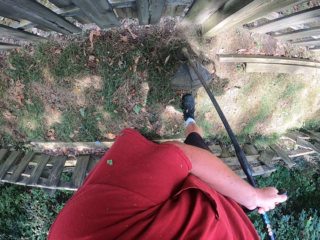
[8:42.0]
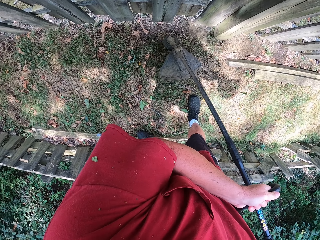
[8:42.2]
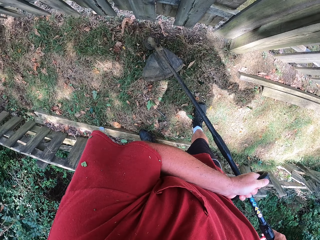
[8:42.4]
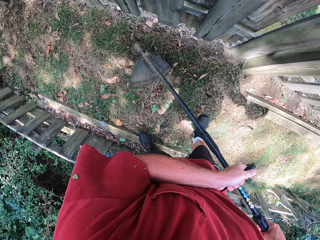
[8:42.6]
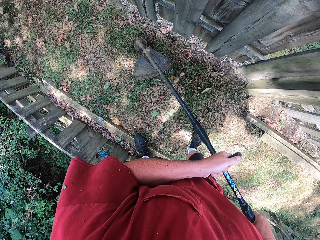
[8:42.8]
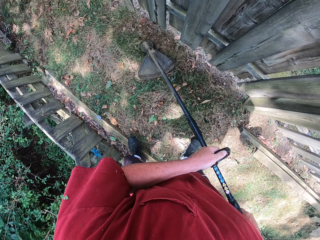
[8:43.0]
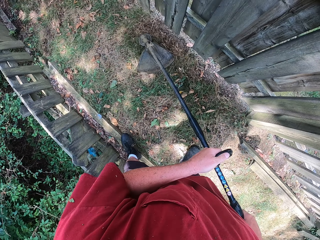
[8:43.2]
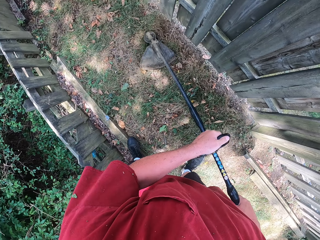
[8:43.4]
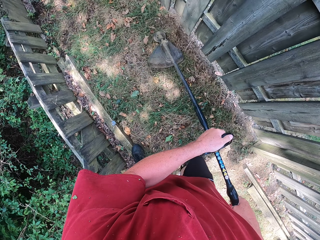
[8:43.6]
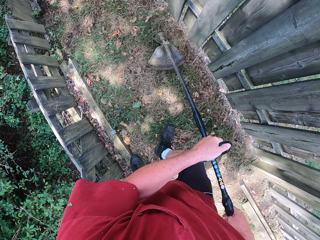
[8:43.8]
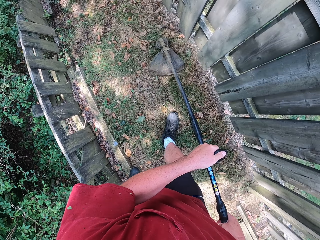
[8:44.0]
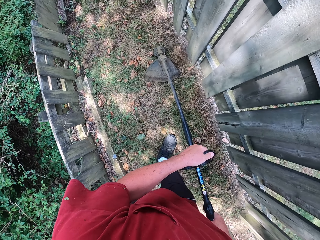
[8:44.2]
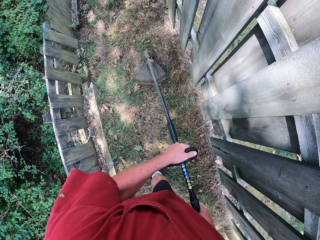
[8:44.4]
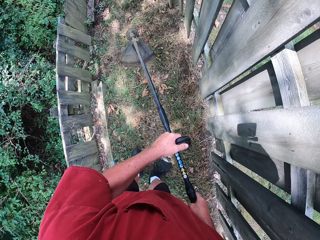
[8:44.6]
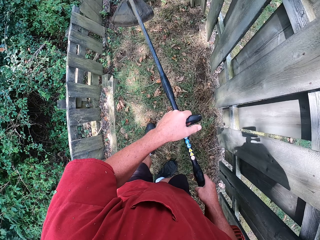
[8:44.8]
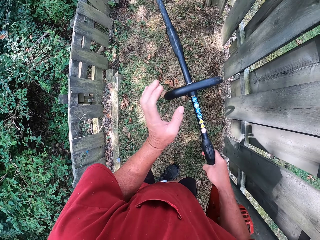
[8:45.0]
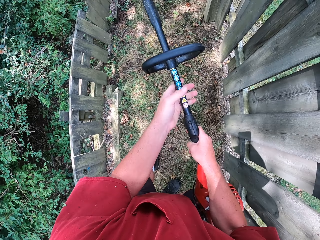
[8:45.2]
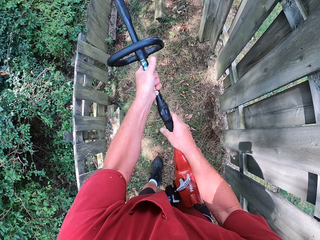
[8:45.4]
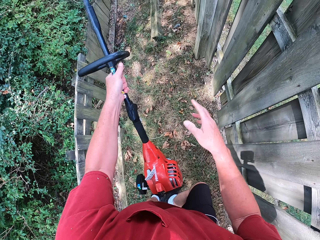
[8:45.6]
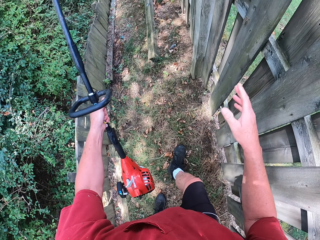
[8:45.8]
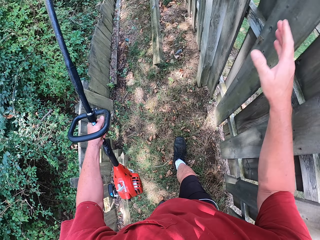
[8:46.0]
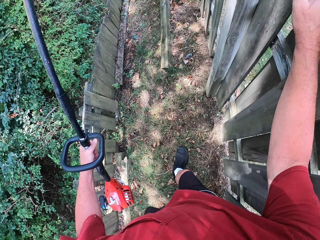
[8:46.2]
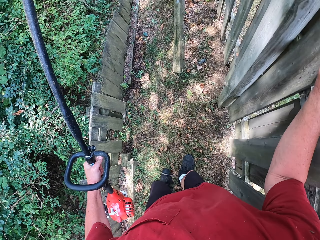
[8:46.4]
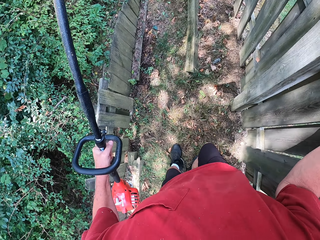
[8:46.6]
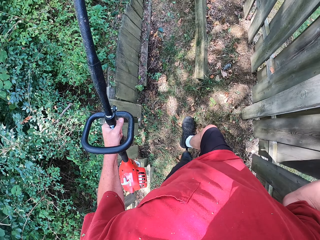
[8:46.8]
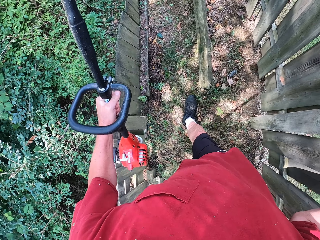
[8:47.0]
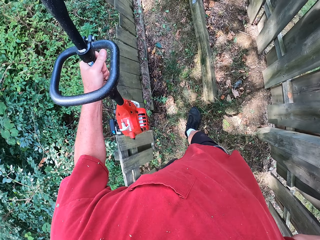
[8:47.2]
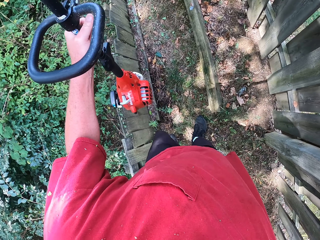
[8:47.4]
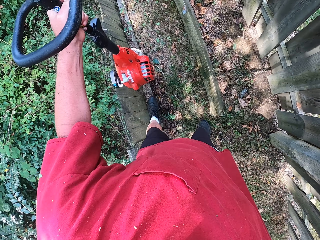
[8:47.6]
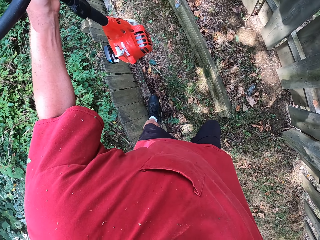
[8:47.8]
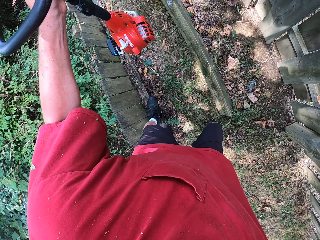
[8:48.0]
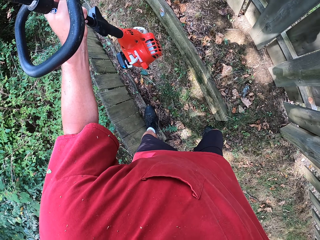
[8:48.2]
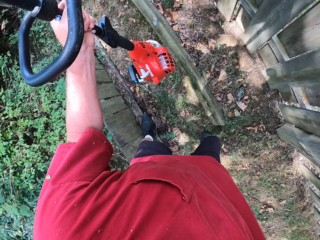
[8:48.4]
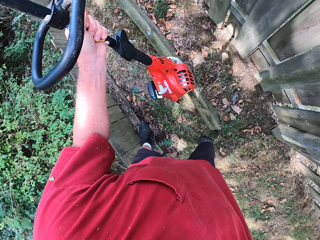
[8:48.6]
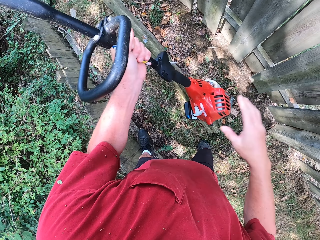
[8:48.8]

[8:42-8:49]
The camera wearer cuts some ground shrubs with a brush cutter. They move the brush cutter. They move the right hand from the brush cutter. They hold the wooden fence with the right hand. They walk carrying the brush cutter.

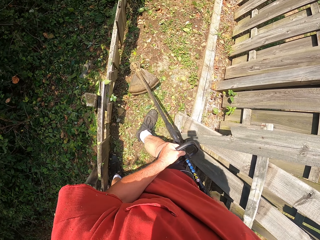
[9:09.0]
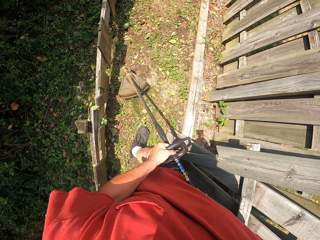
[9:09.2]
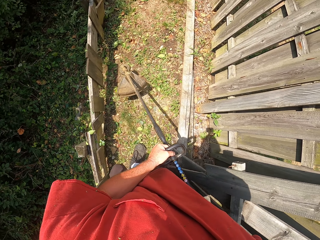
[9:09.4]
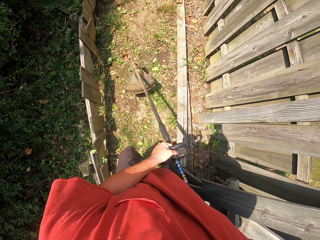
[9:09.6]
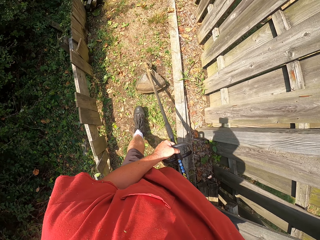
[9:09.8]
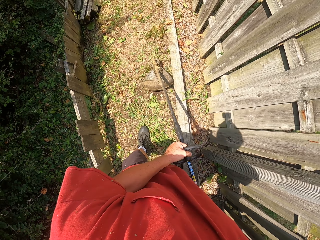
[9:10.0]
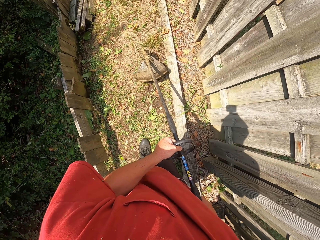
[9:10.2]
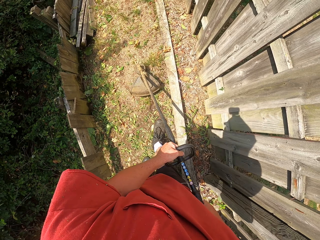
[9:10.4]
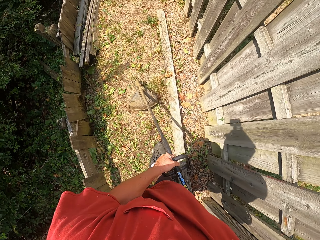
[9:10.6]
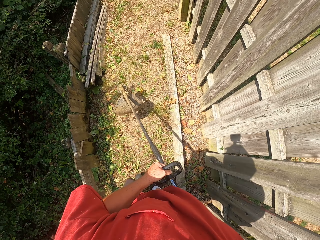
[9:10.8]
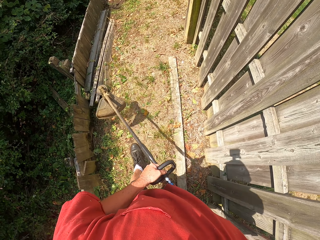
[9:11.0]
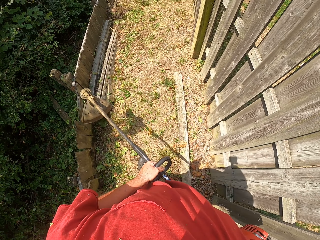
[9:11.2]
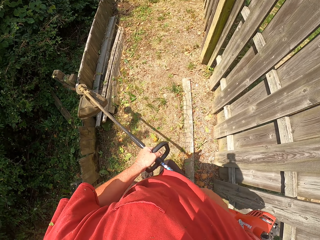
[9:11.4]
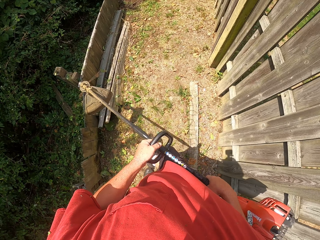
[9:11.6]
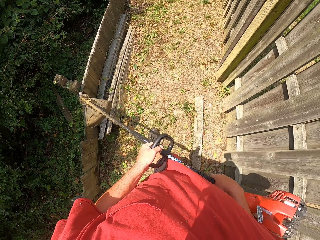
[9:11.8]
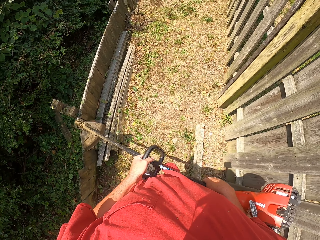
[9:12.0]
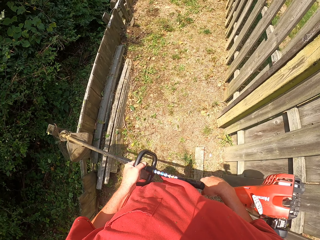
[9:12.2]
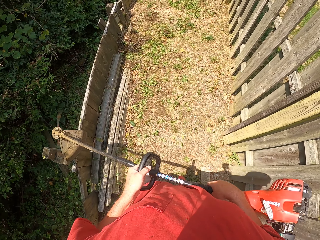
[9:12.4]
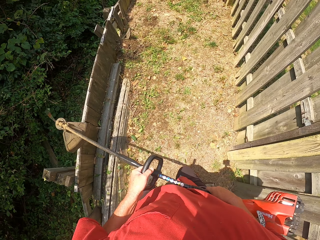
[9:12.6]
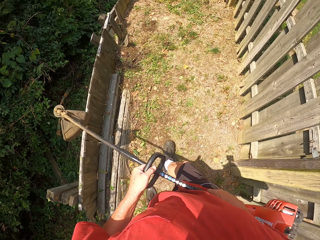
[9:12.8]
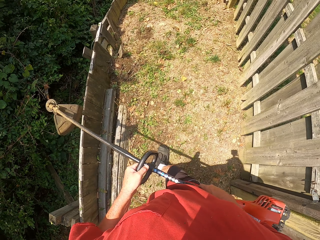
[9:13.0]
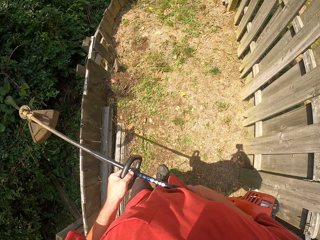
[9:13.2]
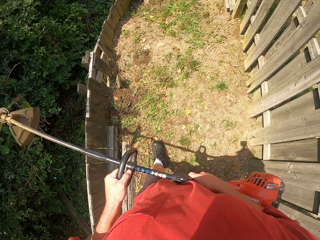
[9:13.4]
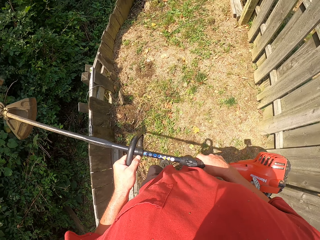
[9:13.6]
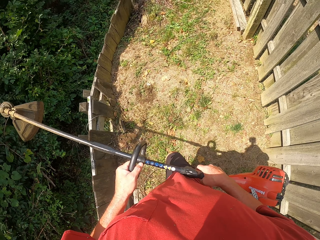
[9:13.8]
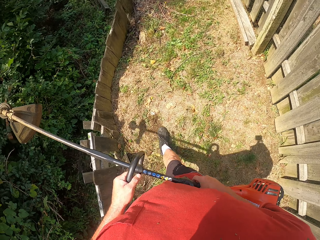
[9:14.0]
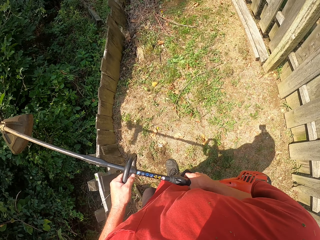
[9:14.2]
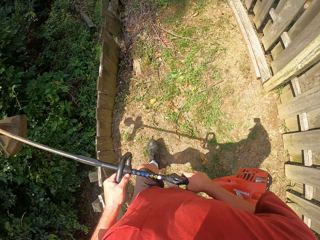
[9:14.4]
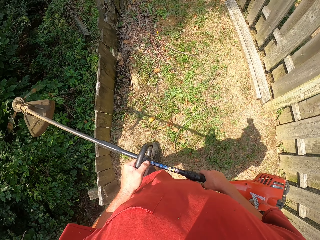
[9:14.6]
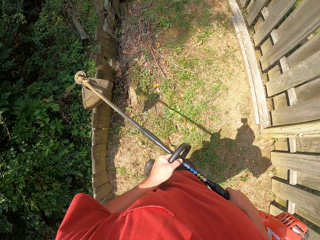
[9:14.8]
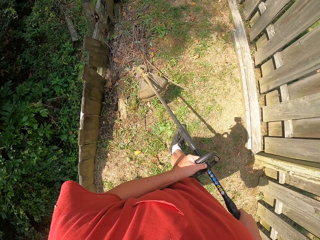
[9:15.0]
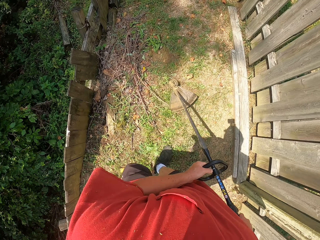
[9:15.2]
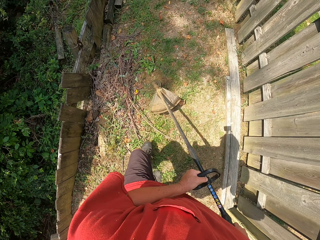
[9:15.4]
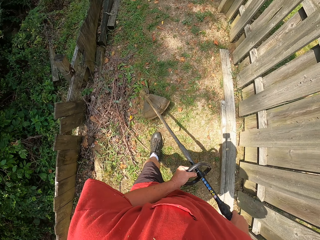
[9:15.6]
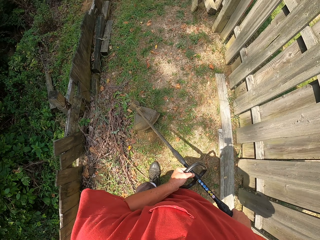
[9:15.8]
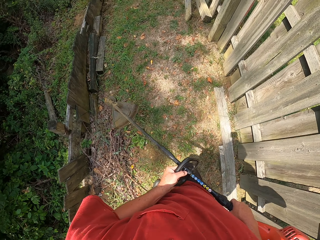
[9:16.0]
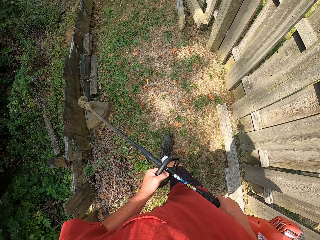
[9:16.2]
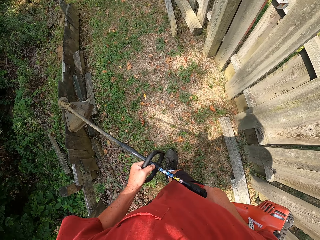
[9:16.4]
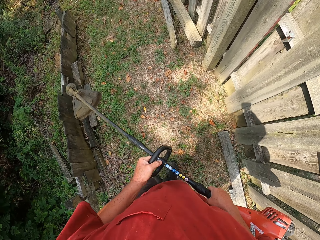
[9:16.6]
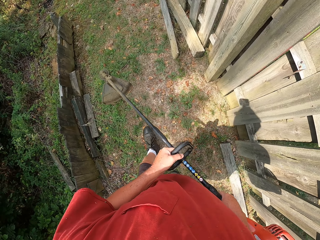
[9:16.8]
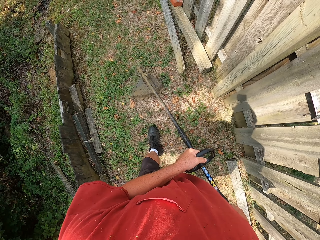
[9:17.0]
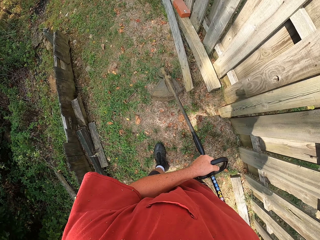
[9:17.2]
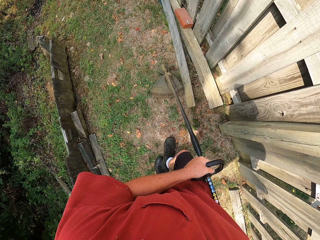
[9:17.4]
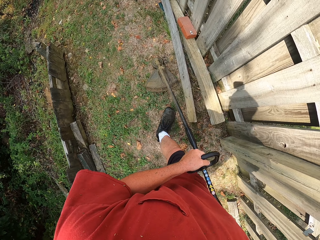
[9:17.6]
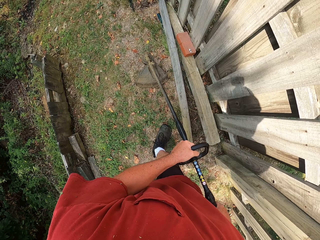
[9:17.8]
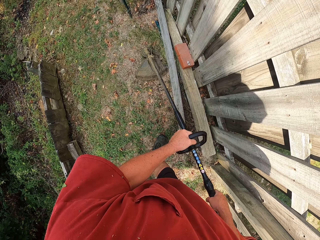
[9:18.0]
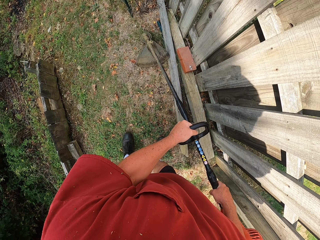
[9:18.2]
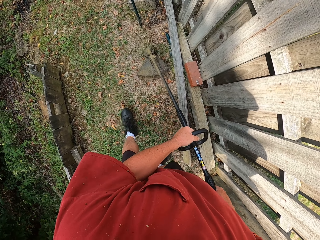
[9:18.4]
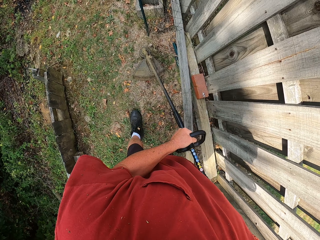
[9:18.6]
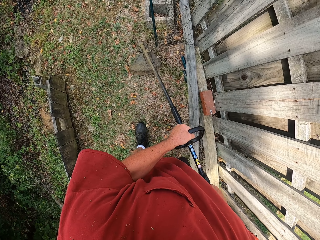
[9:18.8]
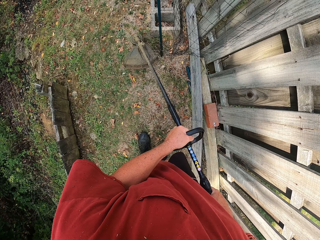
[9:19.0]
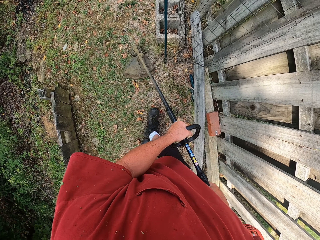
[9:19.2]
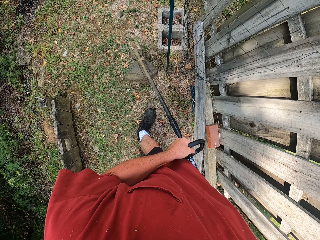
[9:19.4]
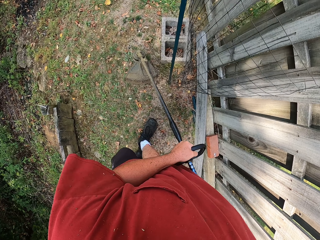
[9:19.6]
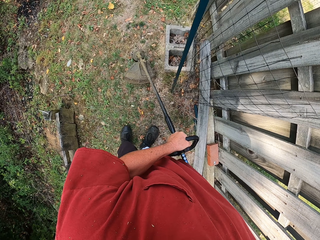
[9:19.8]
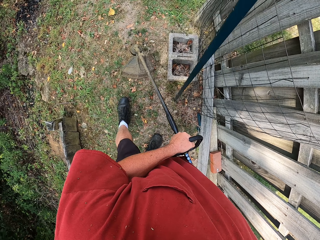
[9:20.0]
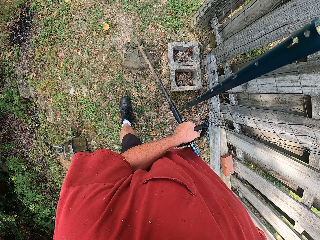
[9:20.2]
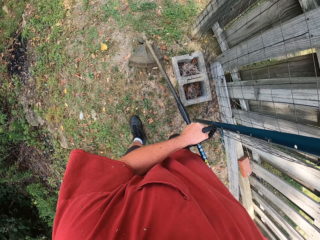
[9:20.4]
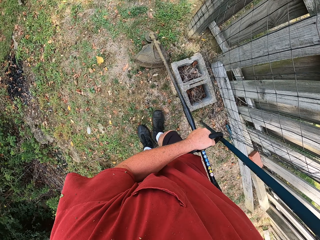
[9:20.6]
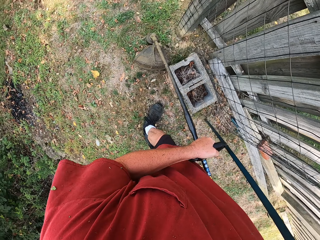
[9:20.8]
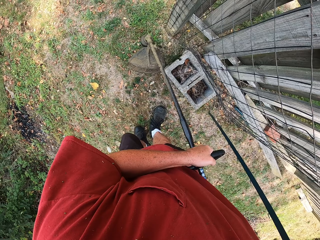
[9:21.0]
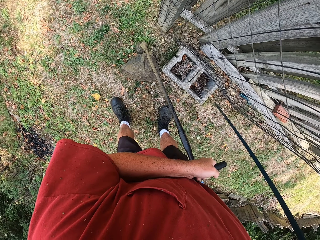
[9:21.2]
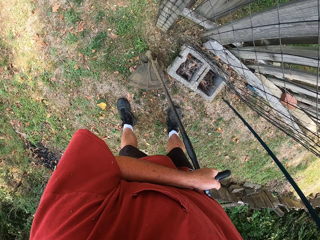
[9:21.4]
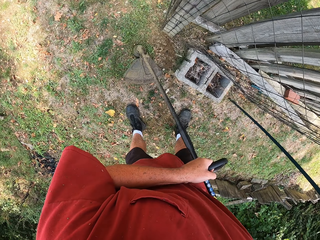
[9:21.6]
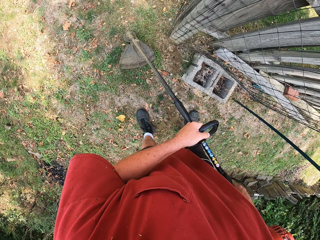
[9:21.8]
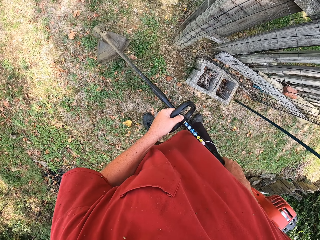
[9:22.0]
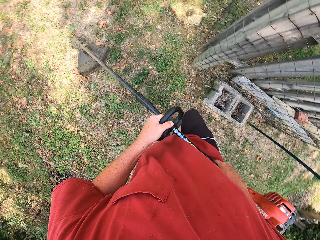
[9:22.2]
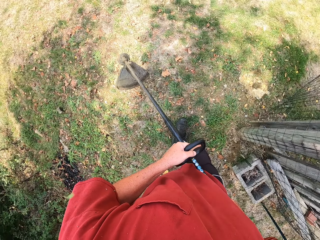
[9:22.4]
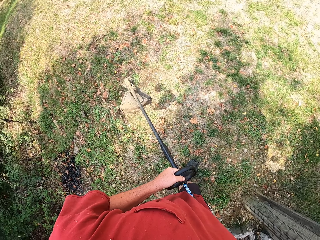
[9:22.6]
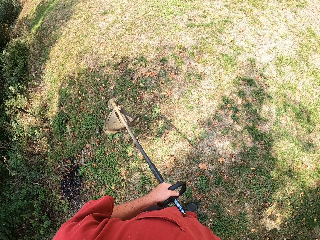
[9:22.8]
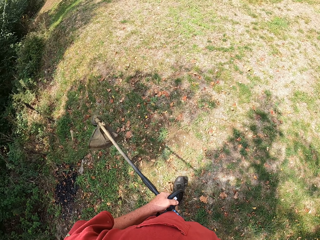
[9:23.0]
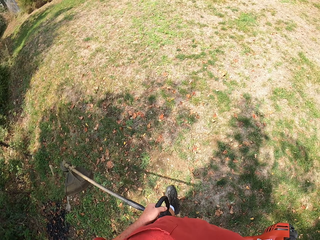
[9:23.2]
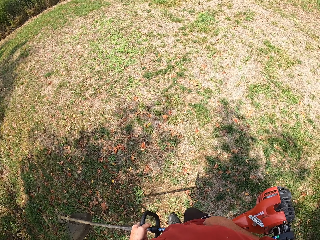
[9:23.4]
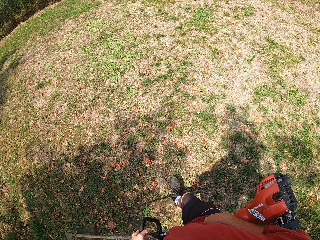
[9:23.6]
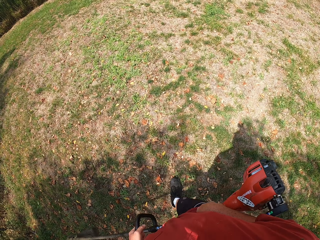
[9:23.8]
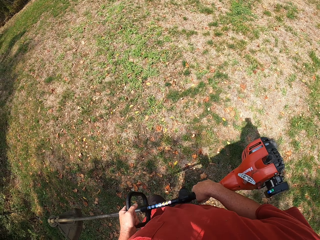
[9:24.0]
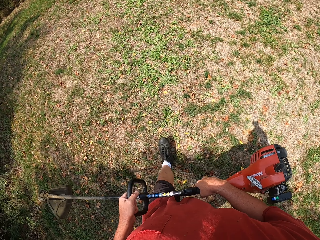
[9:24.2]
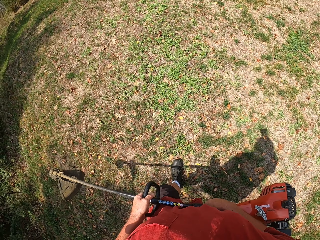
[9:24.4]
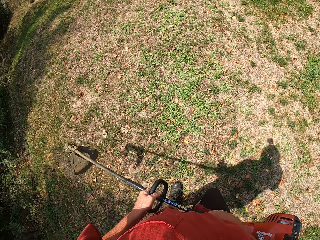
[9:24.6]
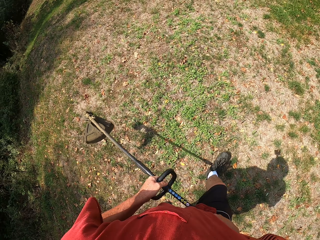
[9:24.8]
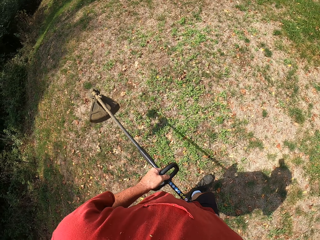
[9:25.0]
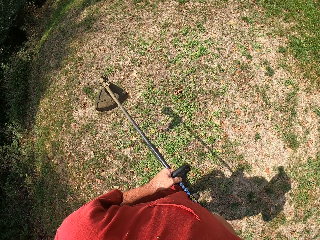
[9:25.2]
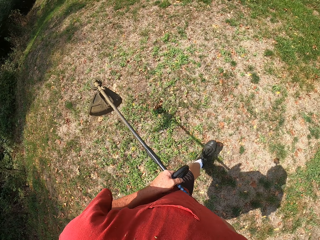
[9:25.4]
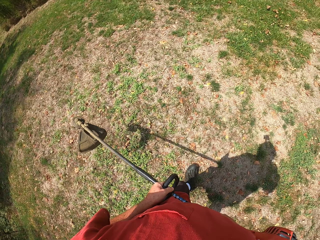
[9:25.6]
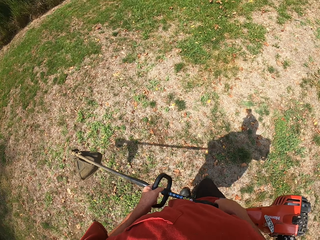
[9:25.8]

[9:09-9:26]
The camera wearer walks carrying the brush cutter. They move the cutting tool. They cut the grass. They walk carrying the brush cutter.
